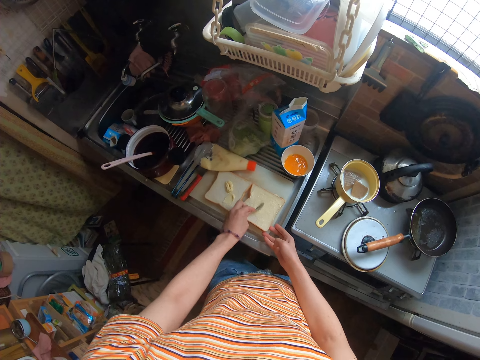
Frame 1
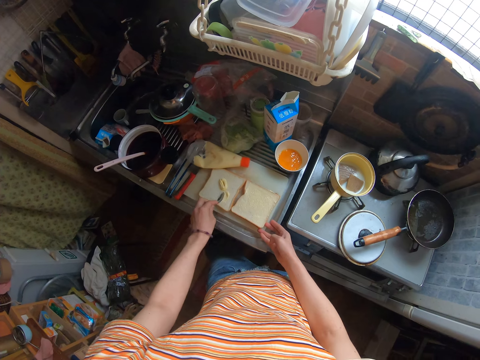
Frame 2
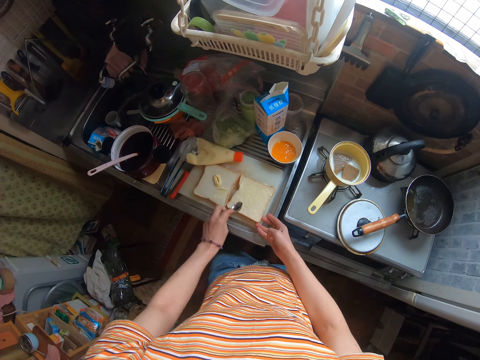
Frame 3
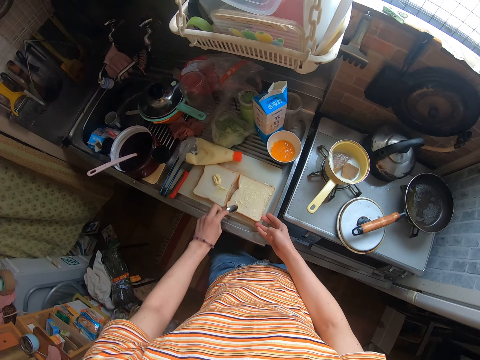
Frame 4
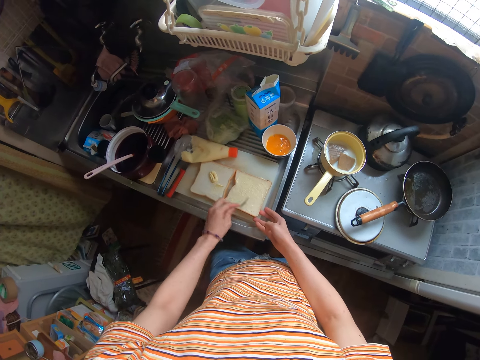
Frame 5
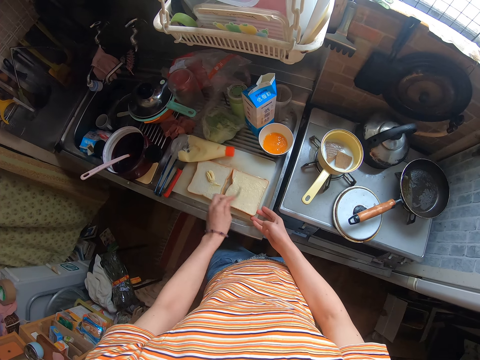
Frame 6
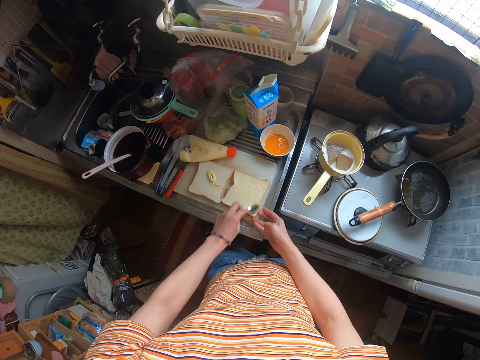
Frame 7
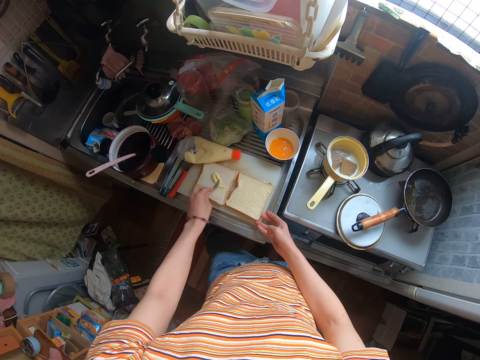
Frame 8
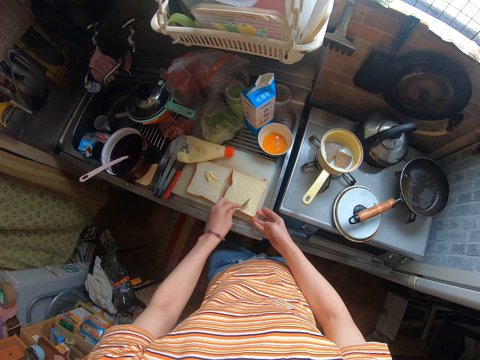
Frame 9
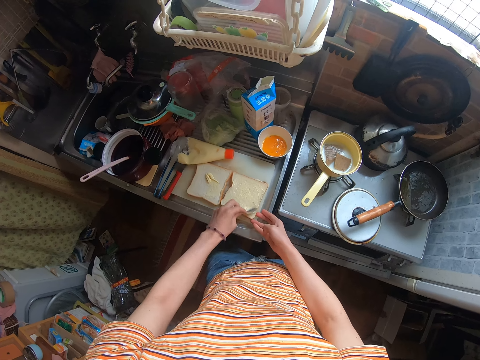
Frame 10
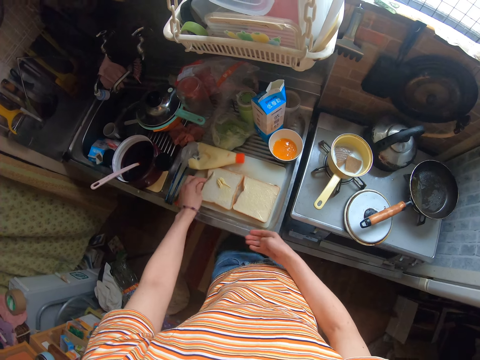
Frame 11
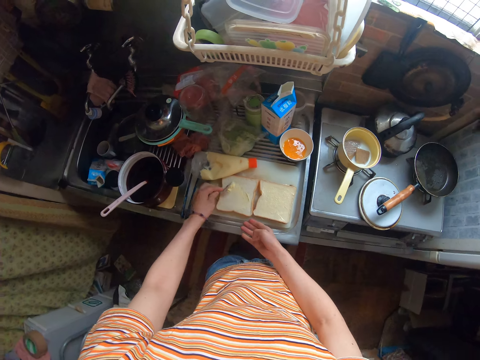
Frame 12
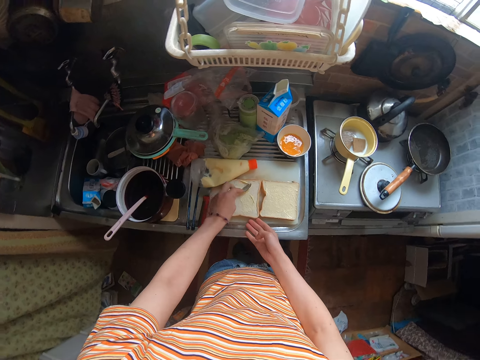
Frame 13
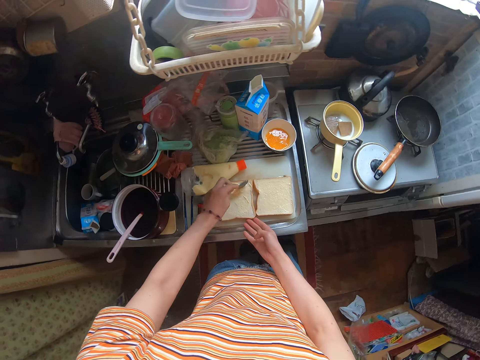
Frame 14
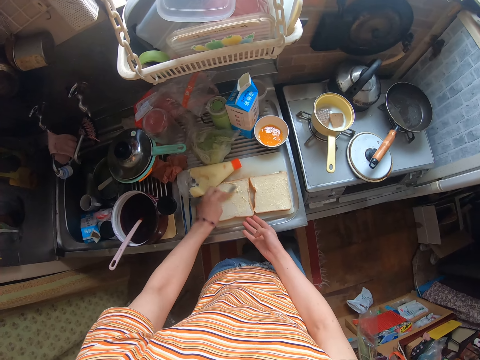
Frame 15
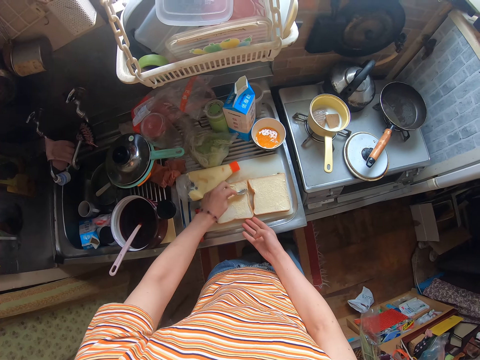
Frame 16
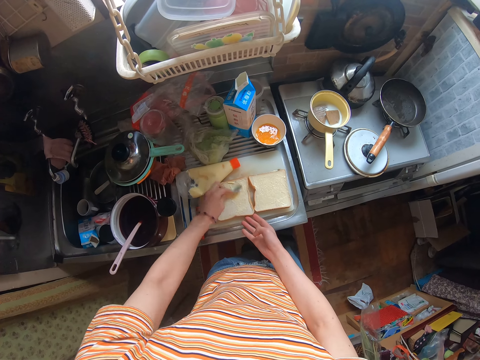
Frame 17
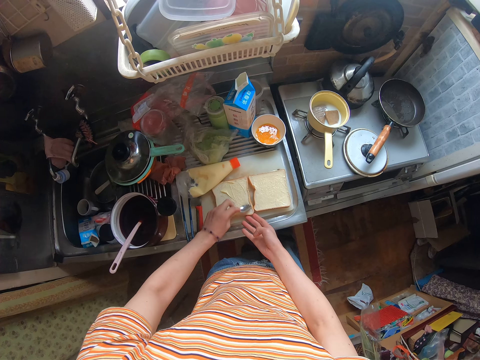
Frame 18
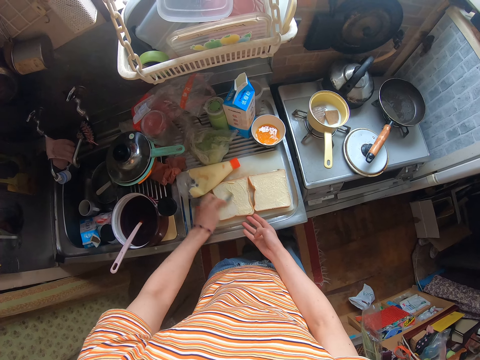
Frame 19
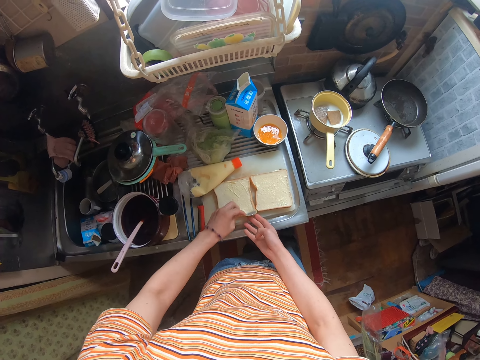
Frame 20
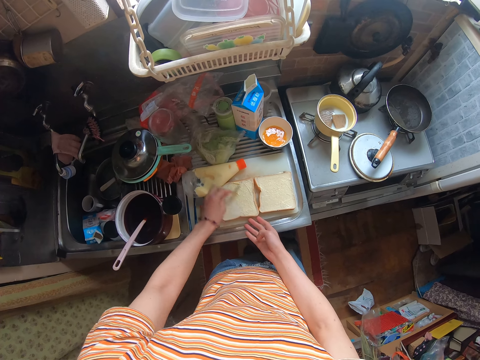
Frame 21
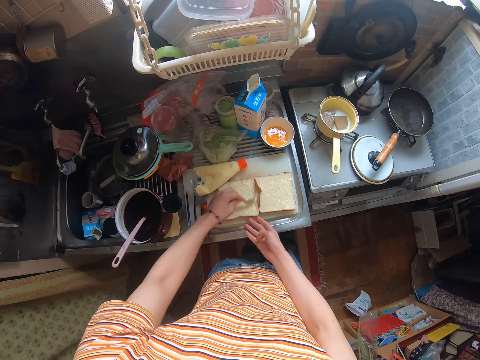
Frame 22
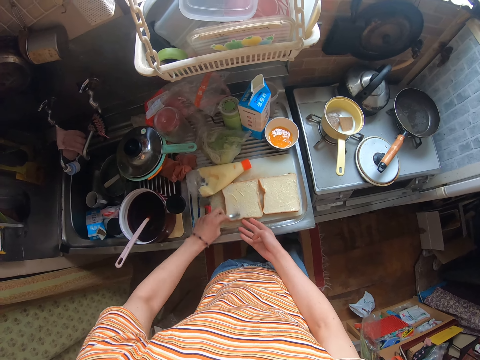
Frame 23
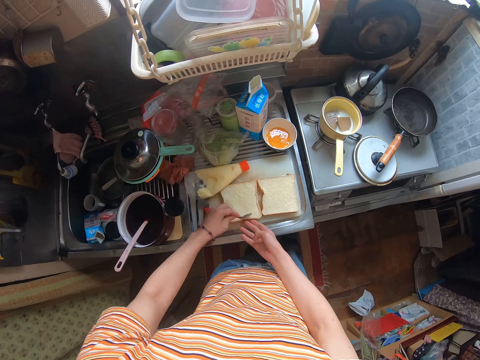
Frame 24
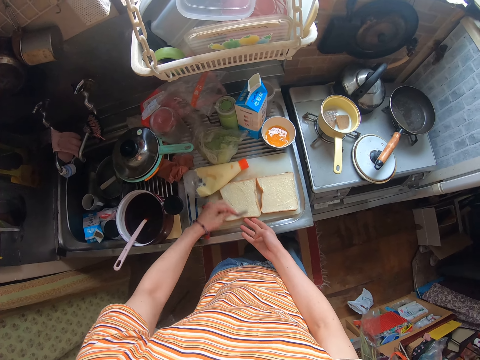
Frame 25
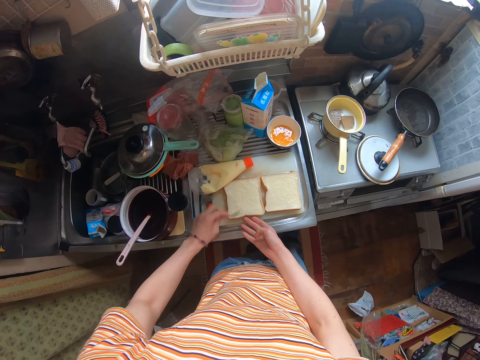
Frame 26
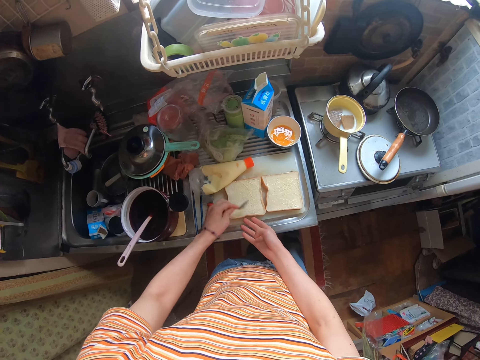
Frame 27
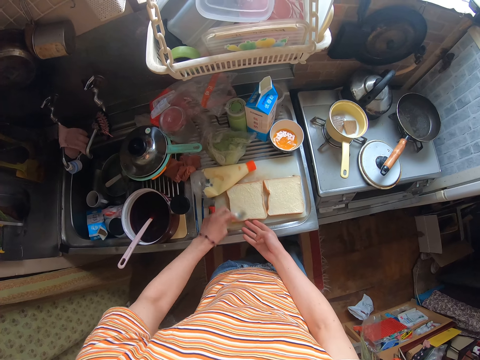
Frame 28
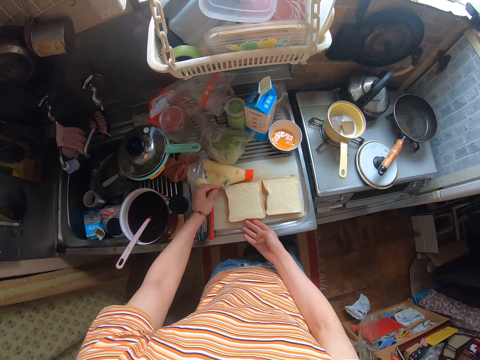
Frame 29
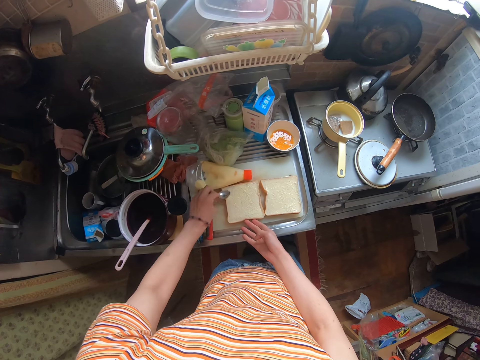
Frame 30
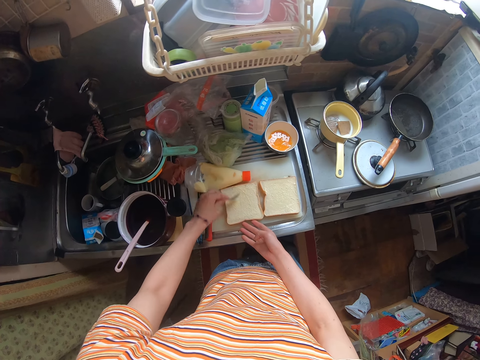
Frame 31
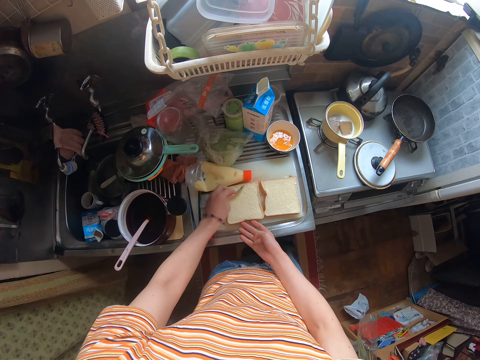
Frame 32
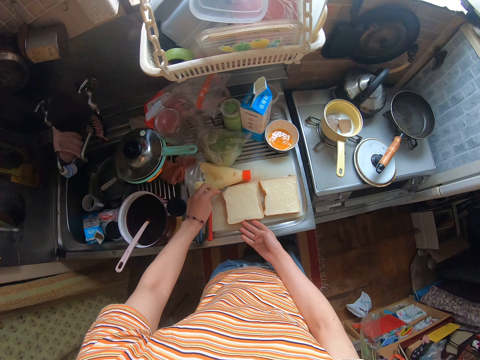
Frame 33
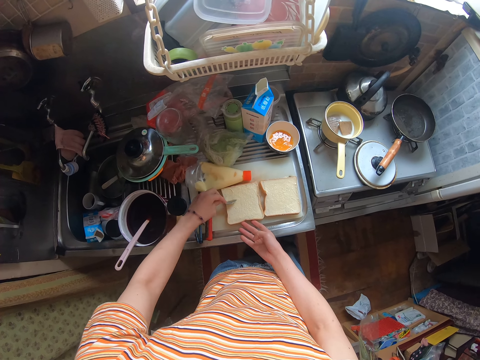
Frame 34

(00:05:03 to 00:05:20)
The camera wearer smears the blue band on the bread repeatedly.

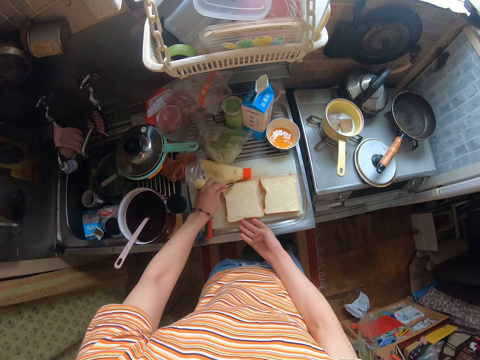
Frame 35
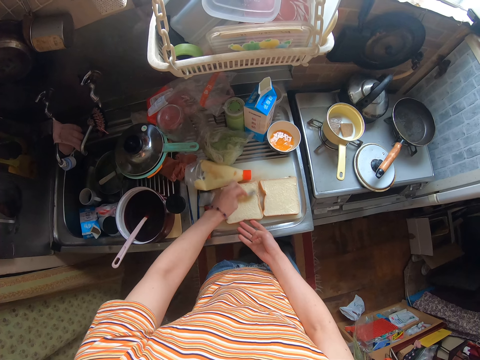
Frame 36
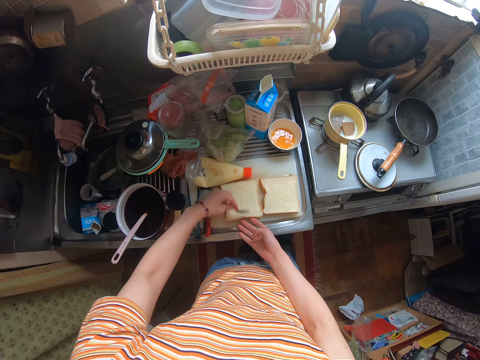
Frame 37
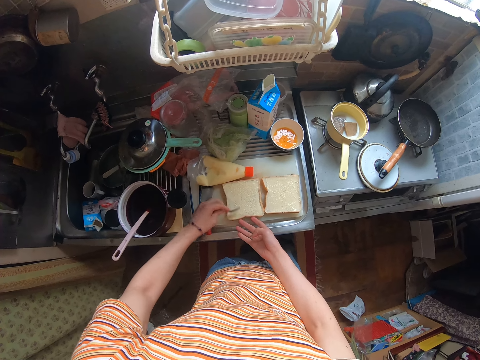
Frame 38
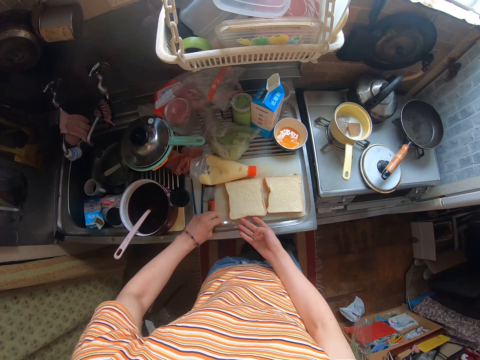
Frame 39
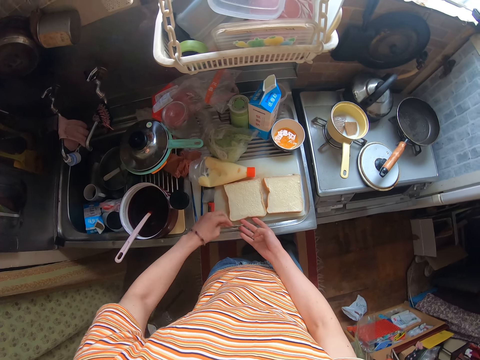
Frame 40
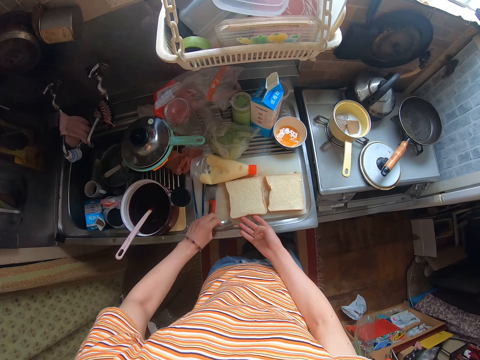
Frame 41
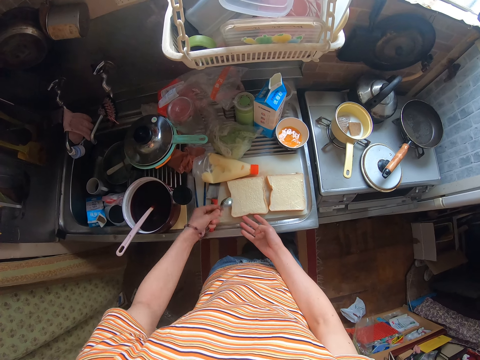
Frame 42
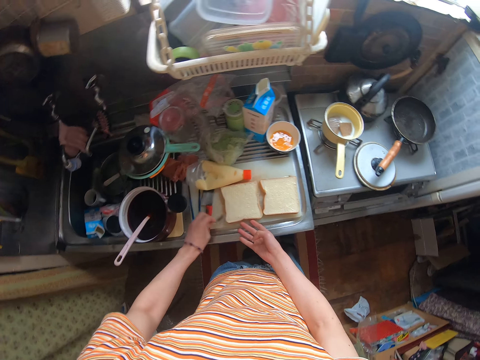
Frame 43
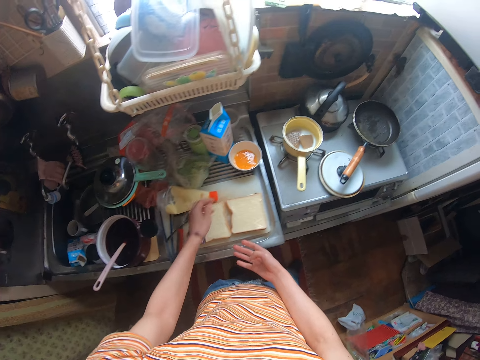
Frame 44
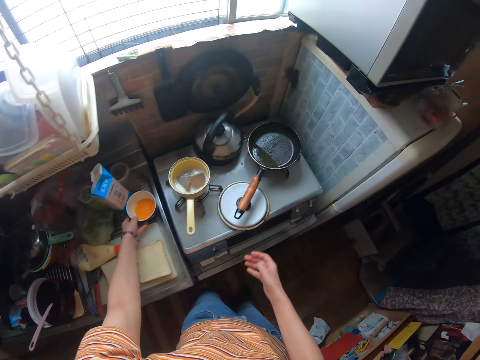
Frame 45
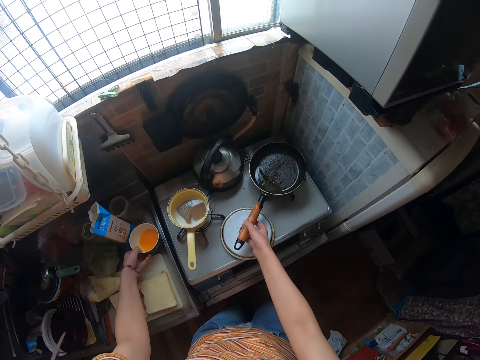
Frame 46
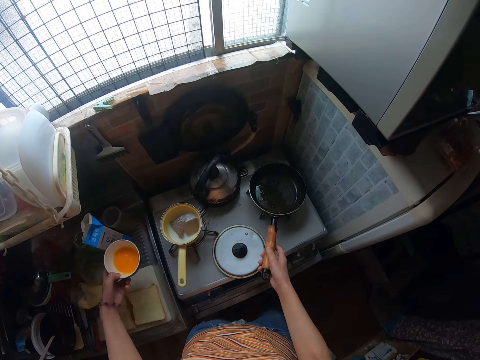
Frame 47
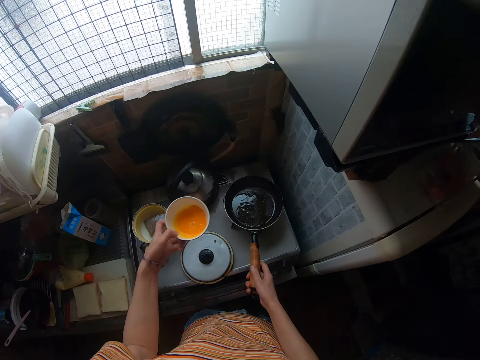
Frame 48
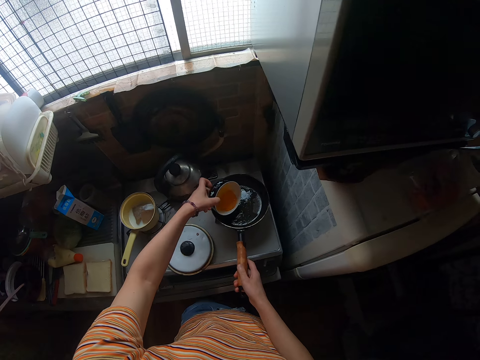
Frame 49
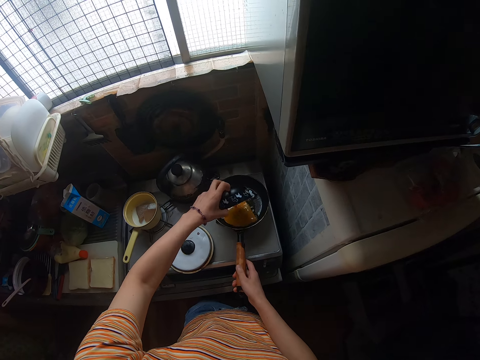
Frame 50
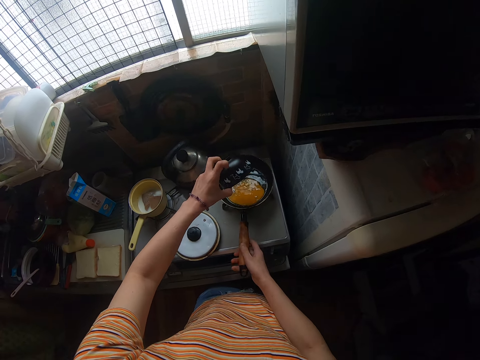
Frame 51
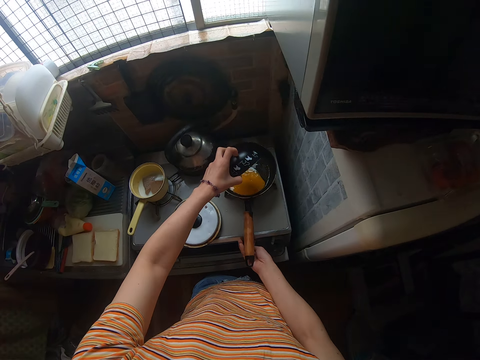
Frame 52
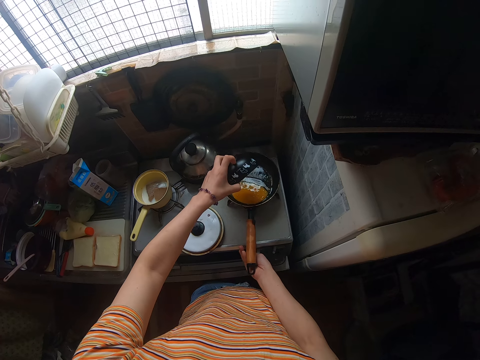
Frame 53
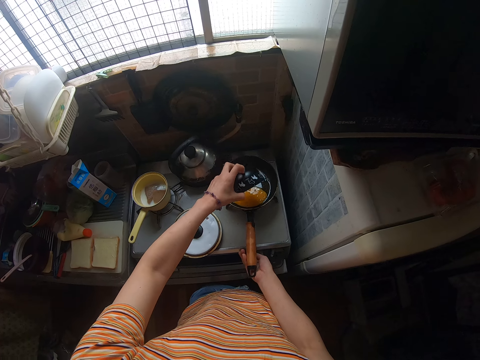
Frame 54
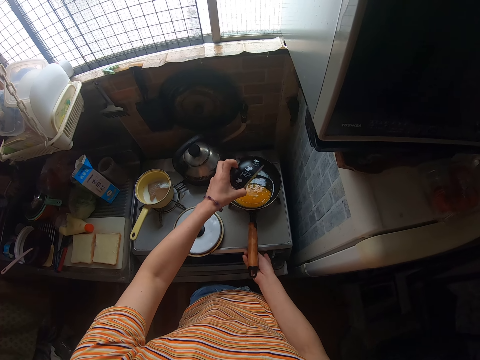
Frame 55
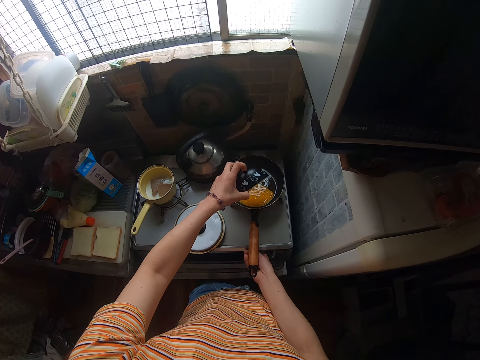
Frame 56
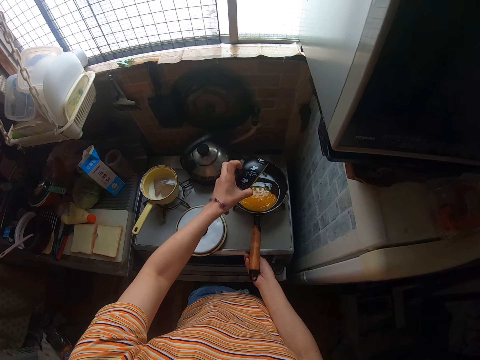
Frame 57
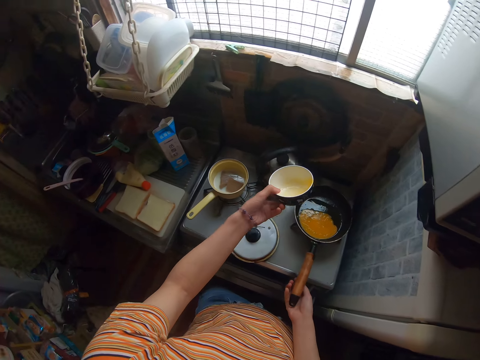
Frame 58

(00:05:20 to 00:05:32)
The camera wearer smears the blue band on the bread. They drop the spoon on the cutting board. They carry a bowl of egg from the table. They hold a frying pan on a burner in a cooker. They pour the egg into the frying pan. They turn on the cooker. They shake the dish.
